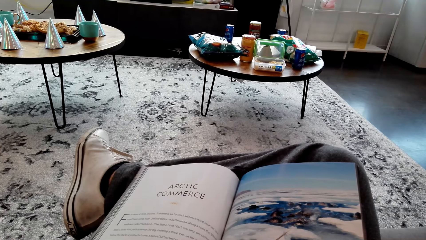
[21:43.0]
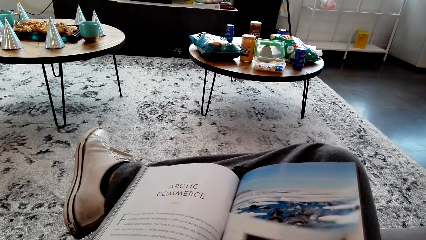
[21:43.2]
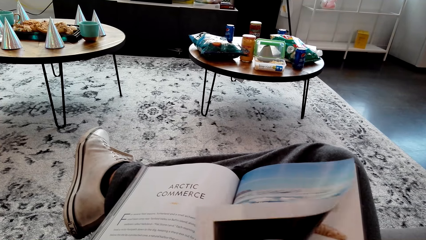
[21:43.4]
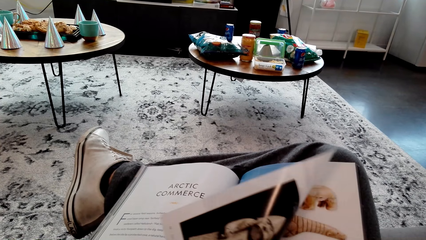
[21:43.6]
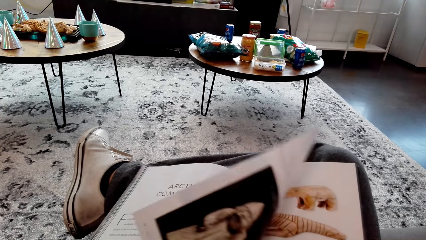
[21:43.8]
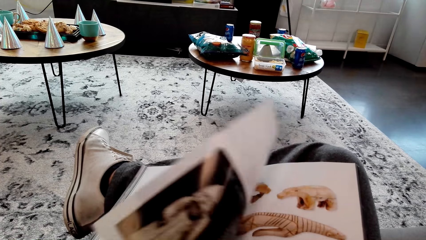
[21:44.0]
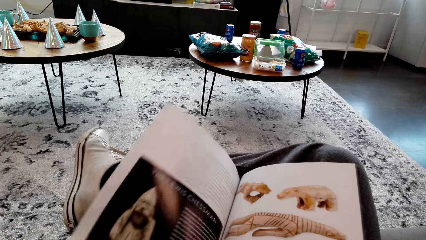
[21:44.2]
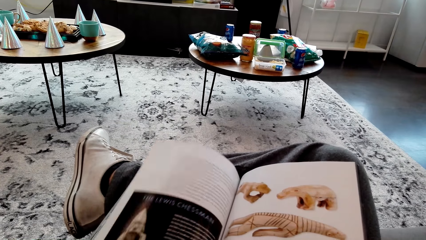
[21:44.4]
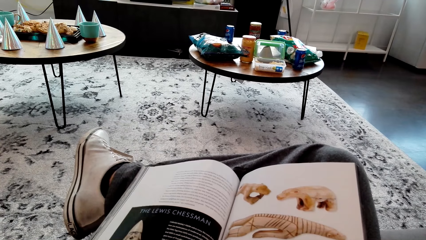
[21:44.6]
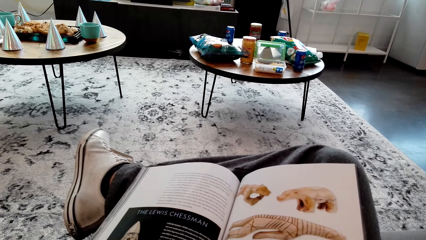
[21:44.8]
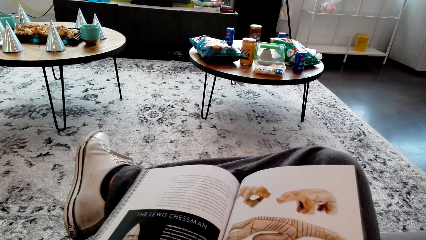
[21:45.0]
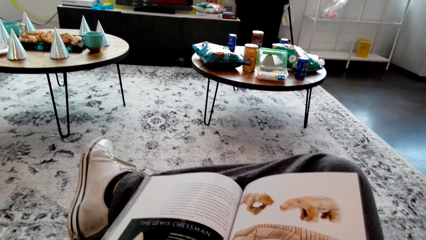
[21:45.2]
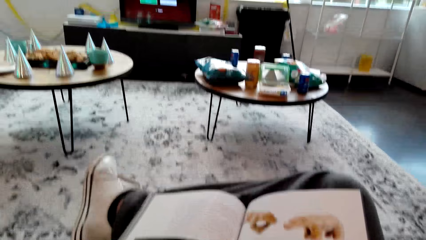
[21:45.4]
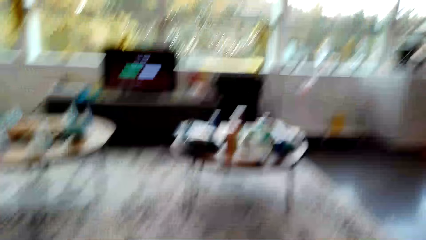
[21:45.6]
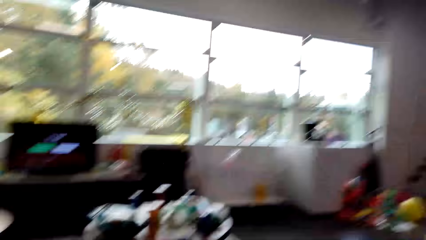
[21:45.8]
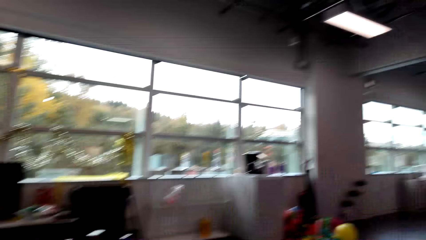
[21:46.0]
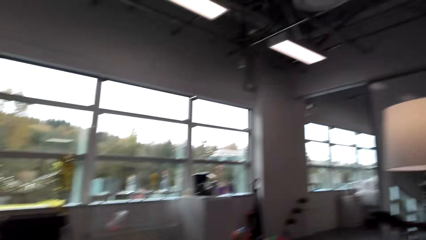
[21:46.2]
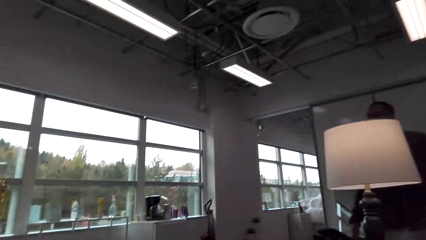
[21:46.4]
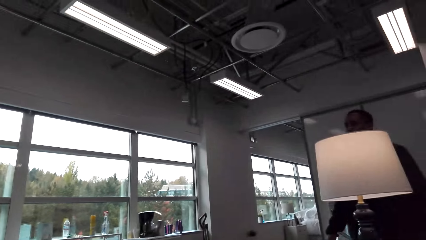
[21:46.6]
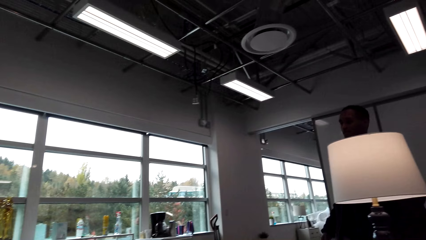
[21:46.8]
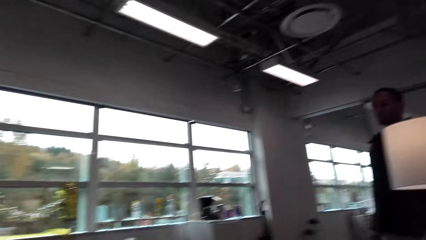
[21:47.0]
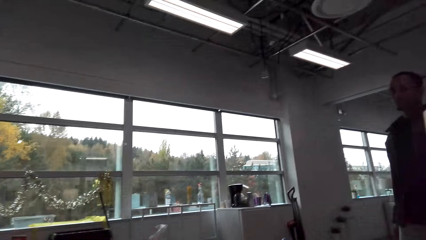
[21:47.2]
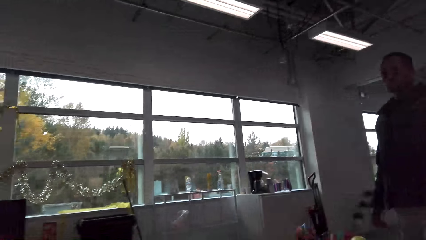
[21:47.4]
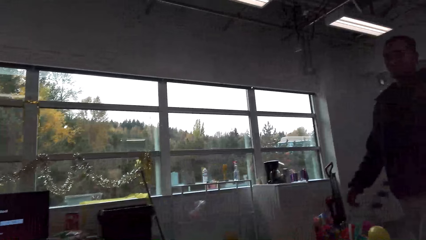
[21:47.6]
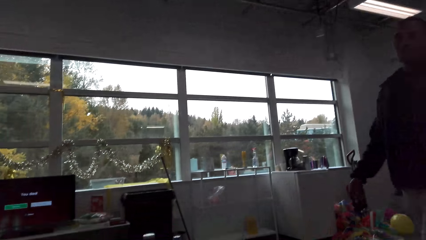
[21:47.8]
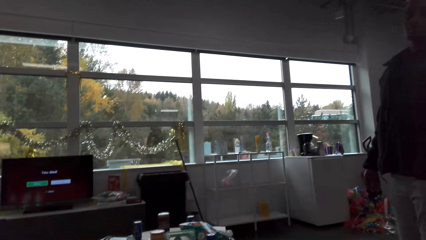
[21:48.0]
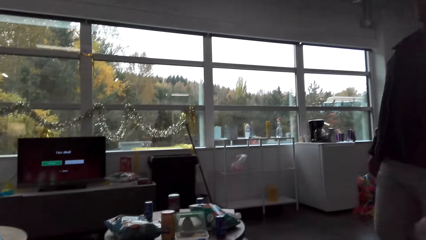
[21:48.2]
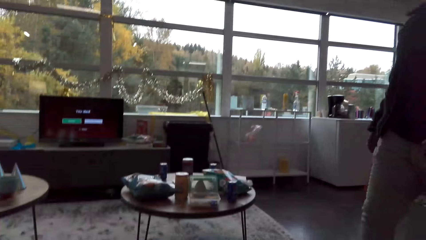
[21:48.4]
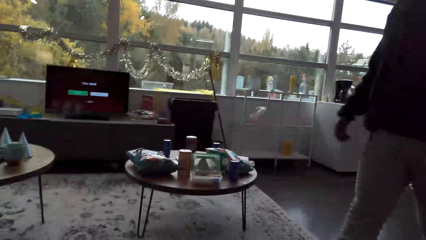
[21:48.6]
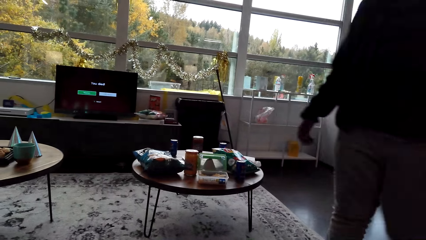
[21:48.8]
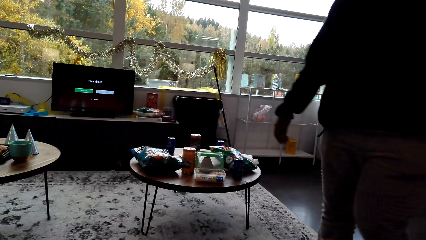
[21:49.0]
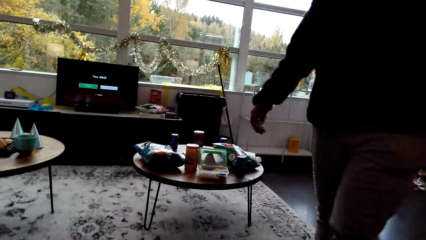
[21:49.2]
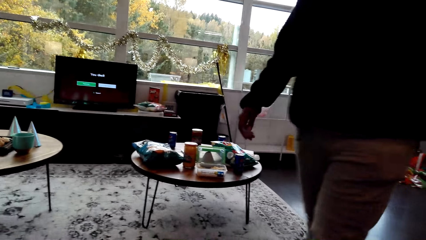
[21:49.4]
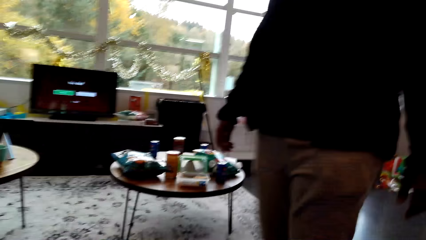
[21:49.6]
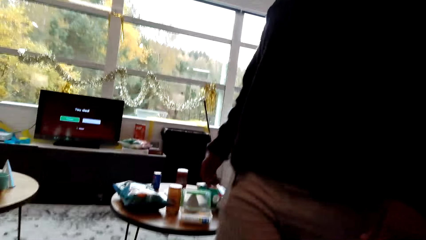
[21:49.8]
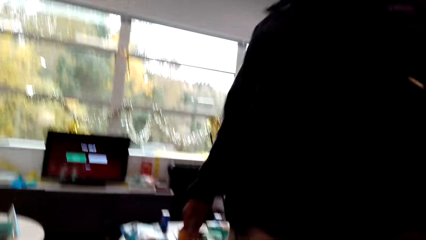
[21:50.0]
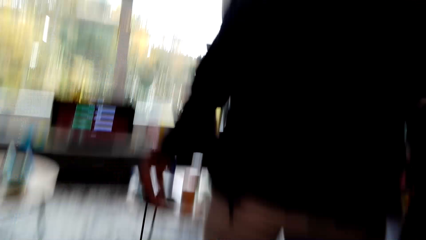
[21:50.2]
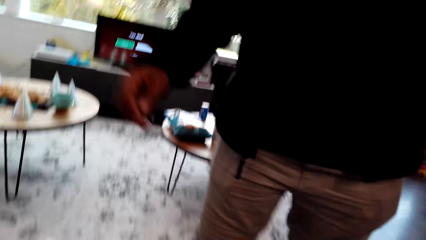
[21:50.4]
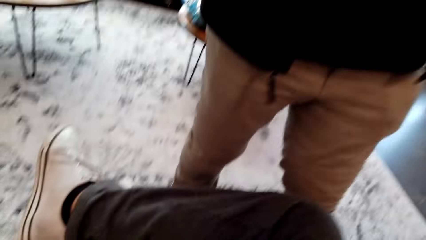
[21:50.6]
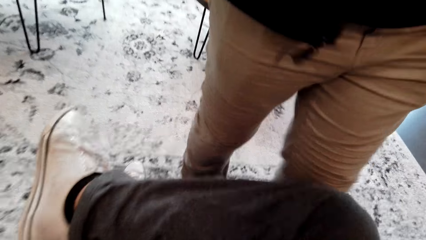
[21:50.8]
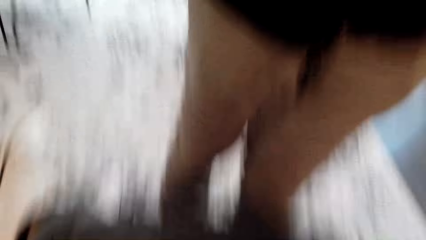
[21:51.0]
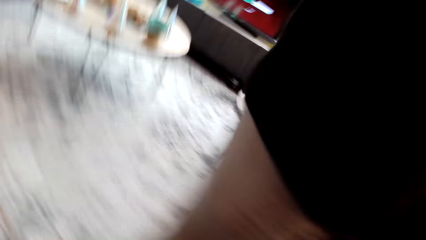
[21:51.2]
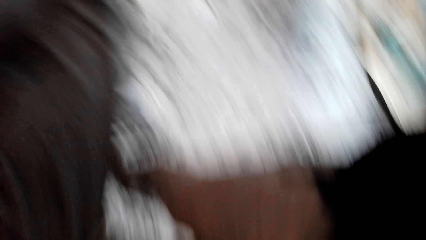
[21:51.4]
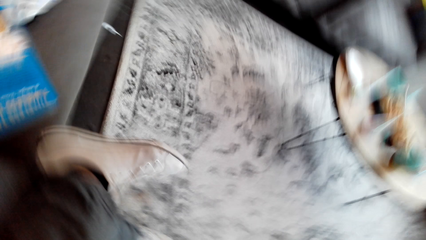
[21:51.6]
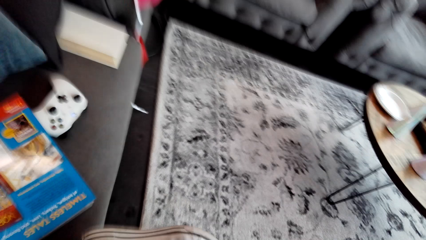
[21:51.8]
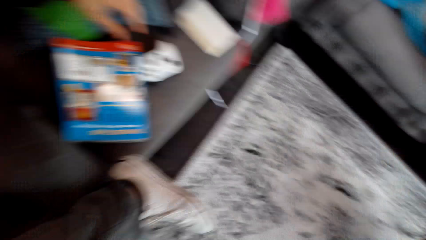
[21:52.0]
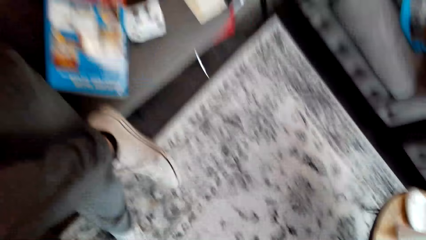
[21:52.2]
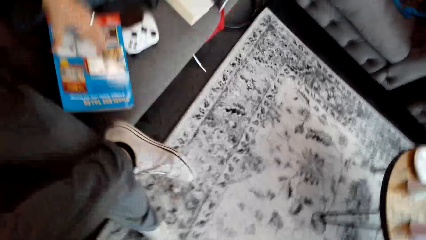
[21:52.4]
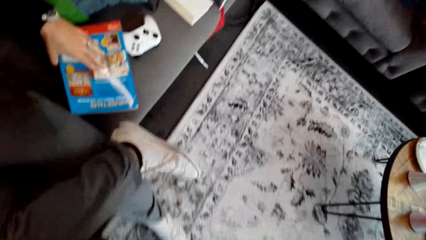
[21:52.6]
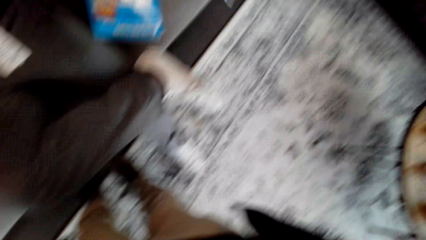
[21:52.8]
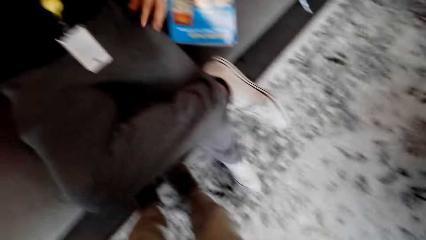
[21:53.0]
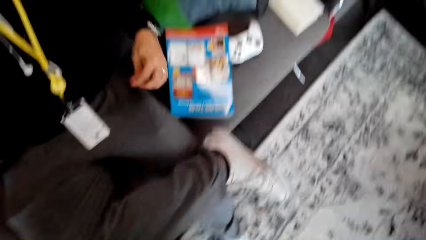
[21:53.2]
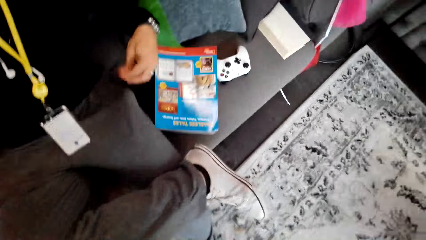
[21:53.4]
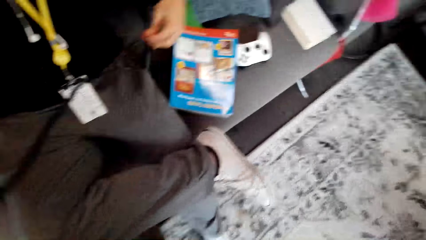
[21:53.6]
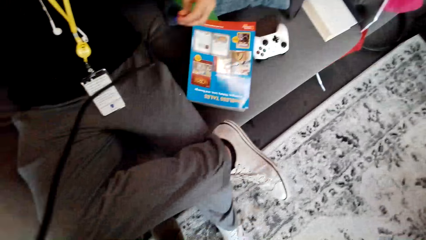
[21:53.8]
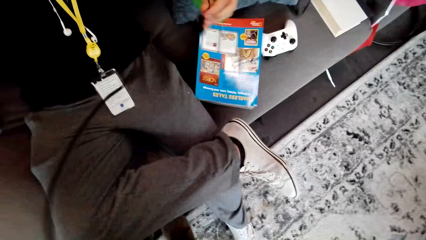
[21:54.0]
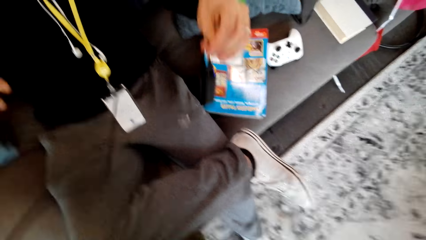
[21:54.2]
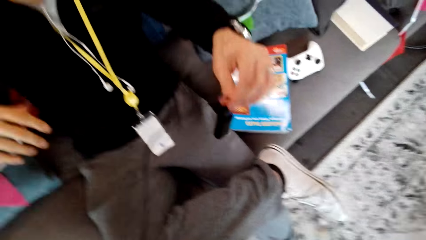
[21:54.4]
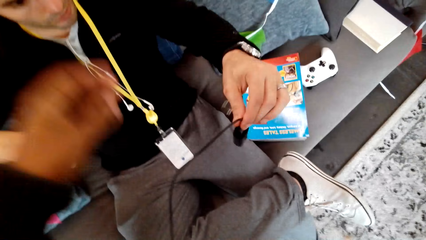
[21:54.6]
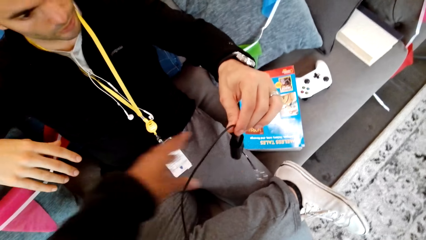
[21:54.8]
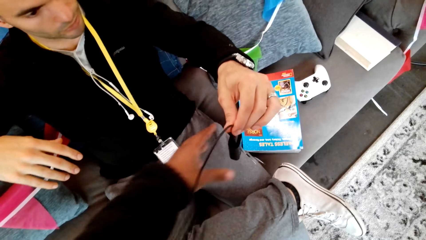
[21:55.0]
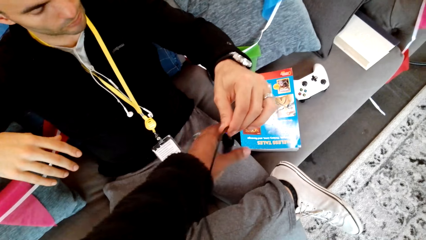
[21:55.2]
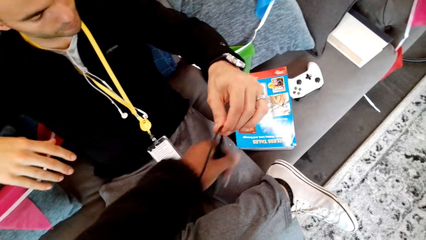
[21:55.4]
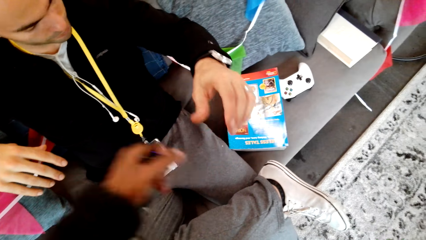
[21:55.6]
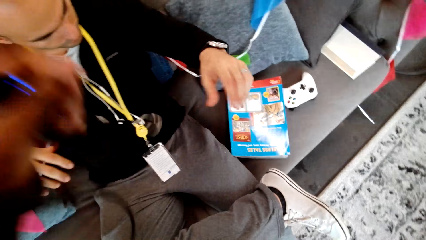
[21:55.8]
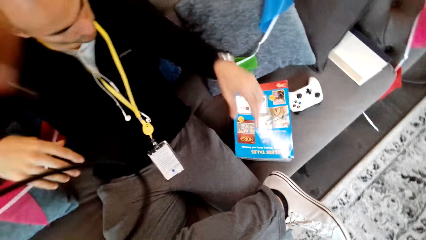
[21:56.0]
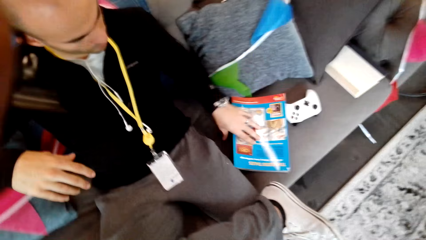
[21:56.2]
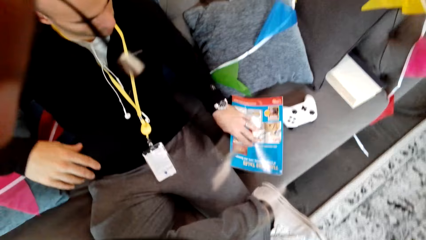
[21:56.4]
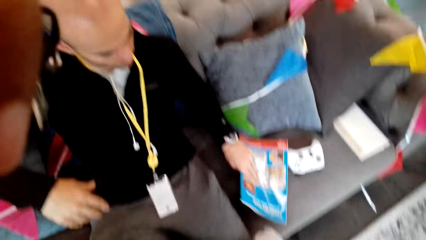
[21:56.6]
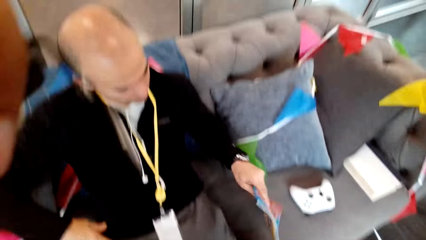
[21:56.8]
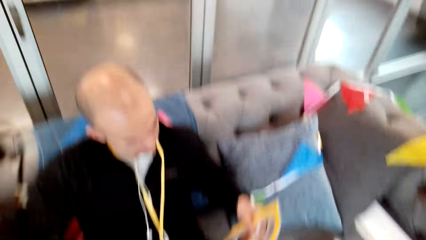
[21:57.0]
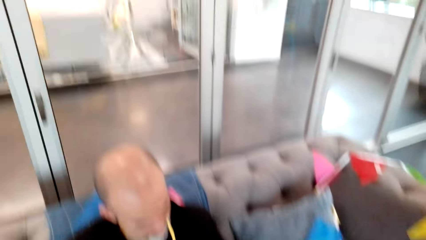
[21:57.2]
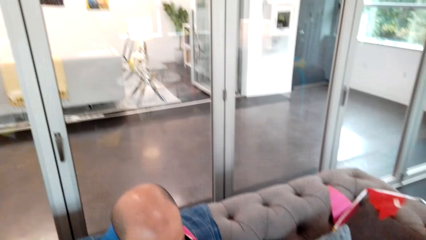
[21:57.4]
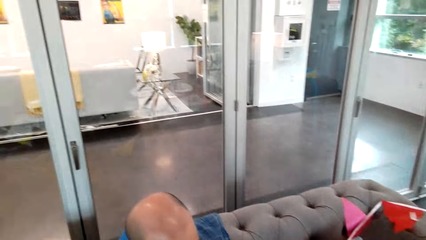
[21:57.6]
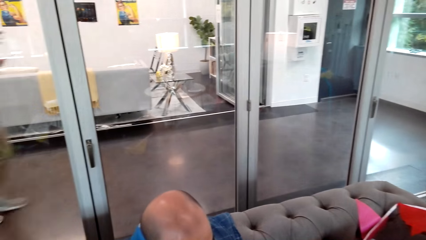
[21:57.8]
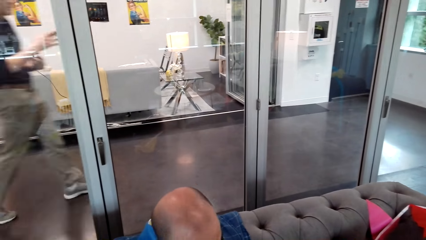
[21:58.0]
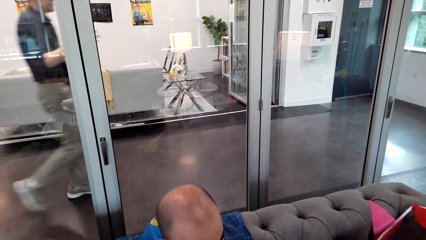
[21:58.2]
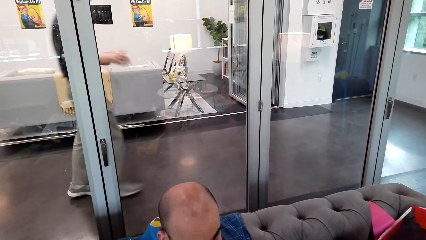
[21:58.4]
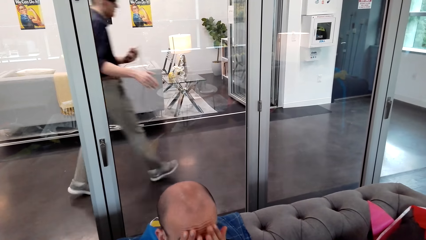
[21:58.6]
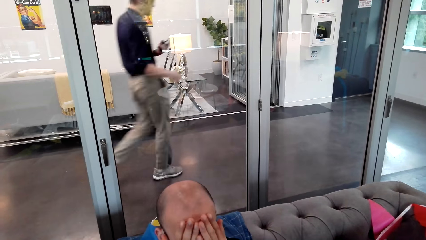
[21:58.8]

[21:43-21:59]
The camera wearer looks around. A man walks towards the camera wearer. The camera wearer adjusts the camera. The man gives a remote key to the camera wearer. The man picks something from the camera wearer. The camera wearer looks around.
